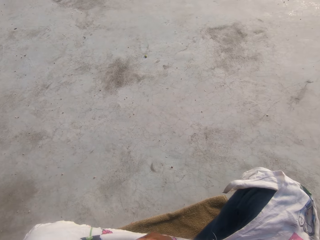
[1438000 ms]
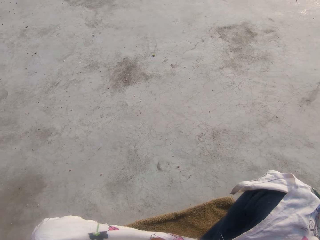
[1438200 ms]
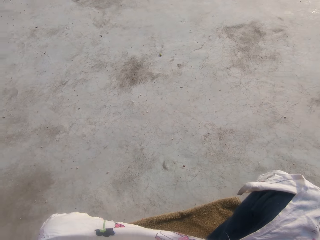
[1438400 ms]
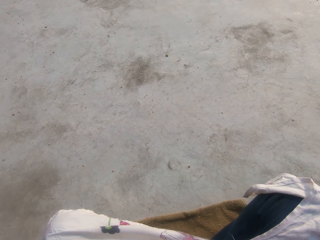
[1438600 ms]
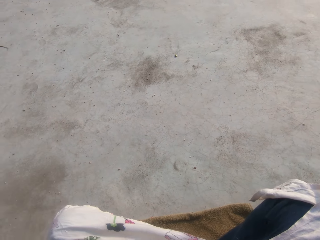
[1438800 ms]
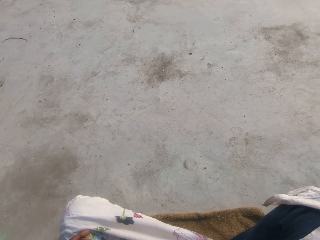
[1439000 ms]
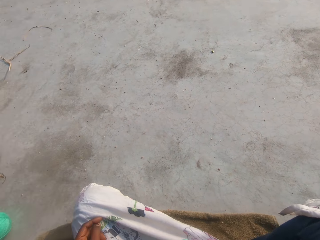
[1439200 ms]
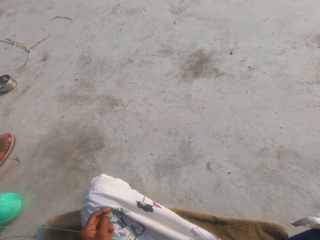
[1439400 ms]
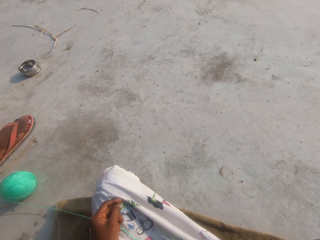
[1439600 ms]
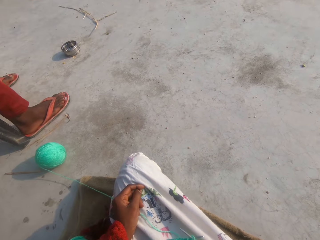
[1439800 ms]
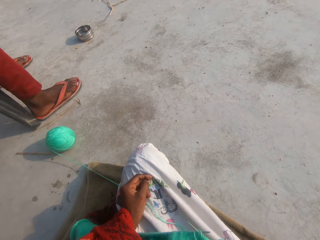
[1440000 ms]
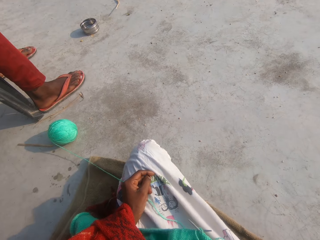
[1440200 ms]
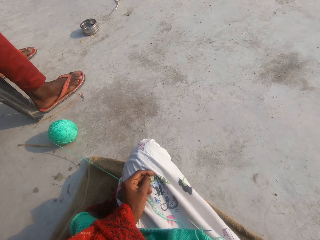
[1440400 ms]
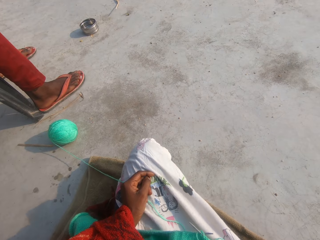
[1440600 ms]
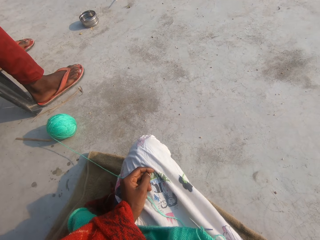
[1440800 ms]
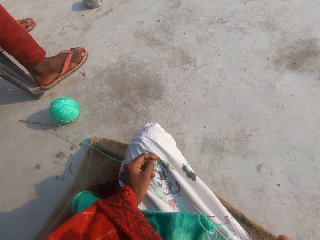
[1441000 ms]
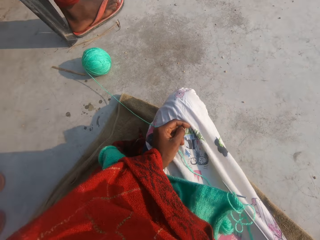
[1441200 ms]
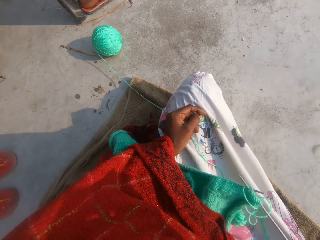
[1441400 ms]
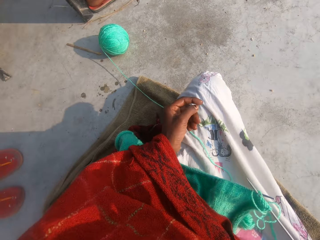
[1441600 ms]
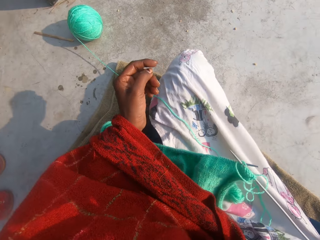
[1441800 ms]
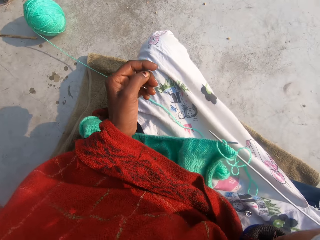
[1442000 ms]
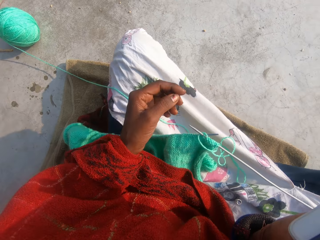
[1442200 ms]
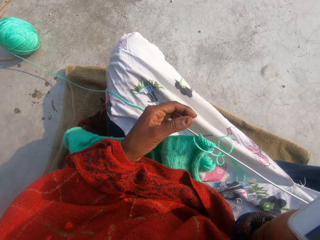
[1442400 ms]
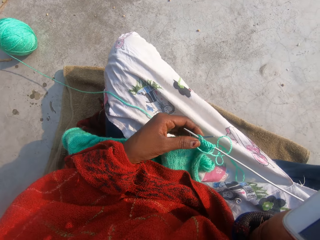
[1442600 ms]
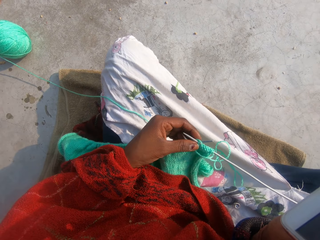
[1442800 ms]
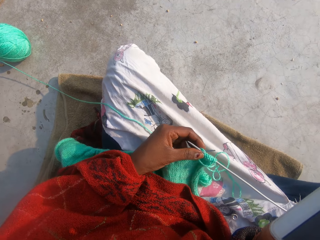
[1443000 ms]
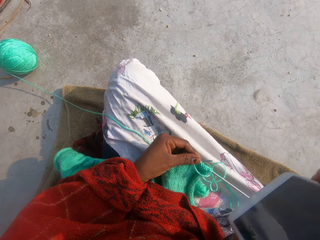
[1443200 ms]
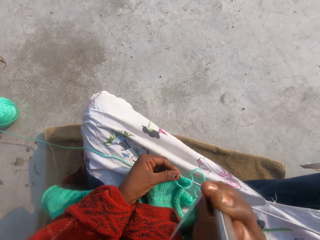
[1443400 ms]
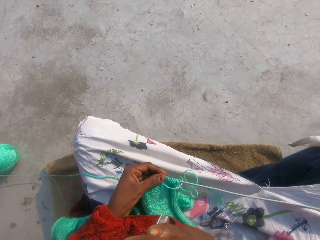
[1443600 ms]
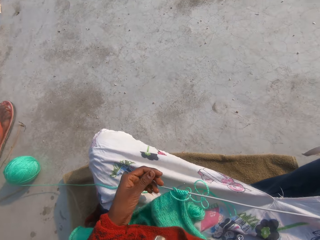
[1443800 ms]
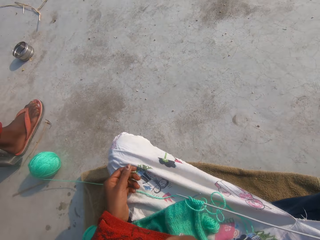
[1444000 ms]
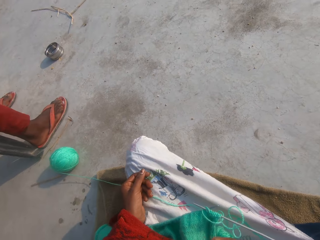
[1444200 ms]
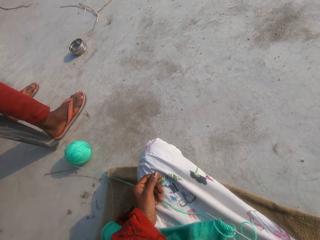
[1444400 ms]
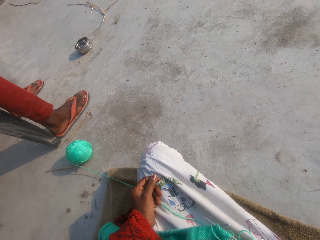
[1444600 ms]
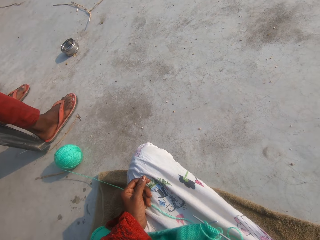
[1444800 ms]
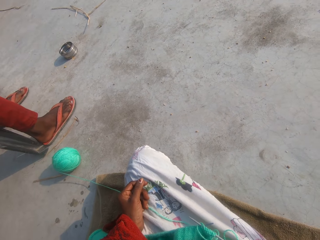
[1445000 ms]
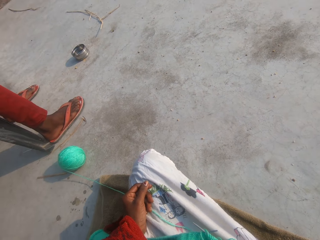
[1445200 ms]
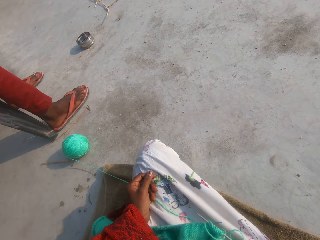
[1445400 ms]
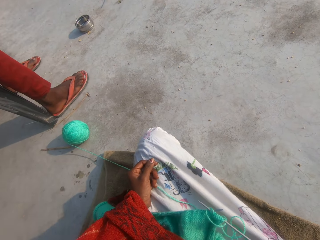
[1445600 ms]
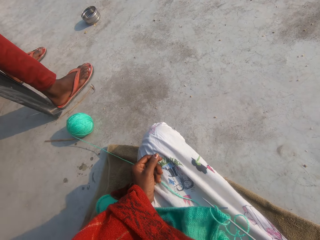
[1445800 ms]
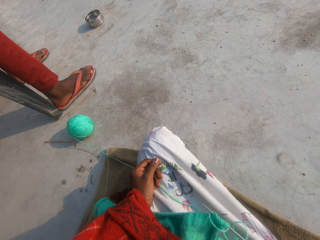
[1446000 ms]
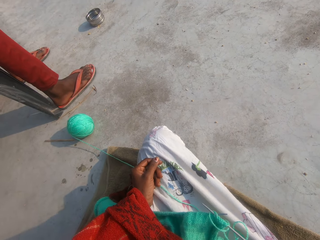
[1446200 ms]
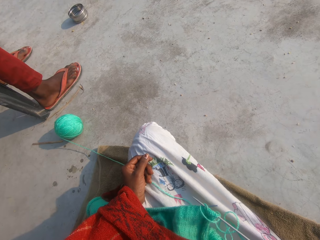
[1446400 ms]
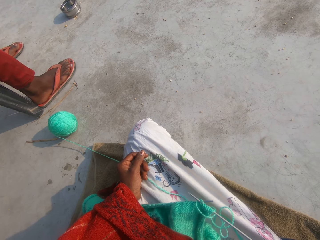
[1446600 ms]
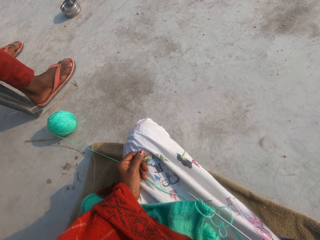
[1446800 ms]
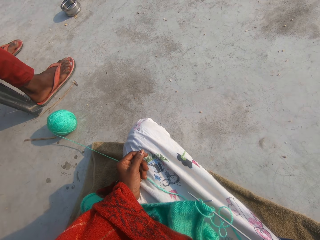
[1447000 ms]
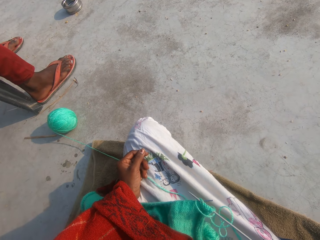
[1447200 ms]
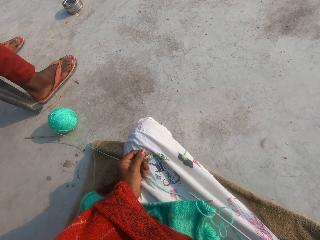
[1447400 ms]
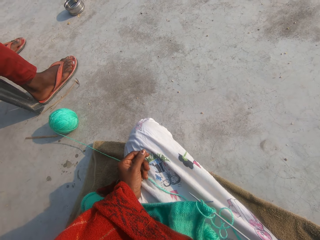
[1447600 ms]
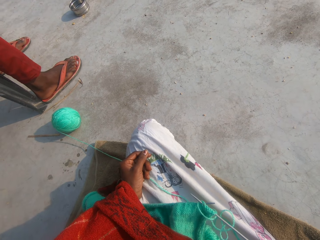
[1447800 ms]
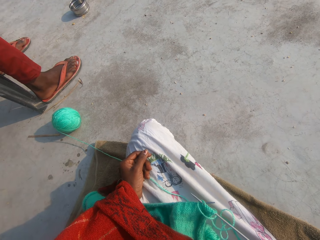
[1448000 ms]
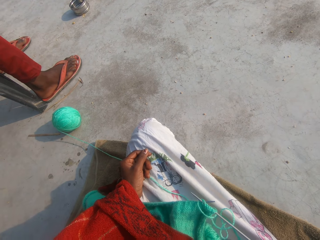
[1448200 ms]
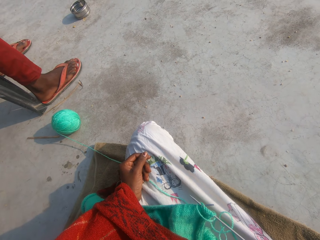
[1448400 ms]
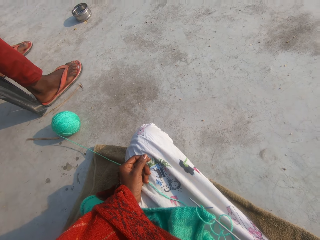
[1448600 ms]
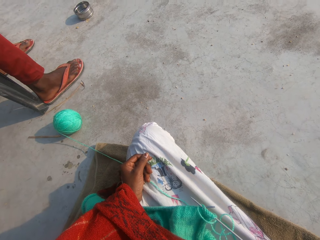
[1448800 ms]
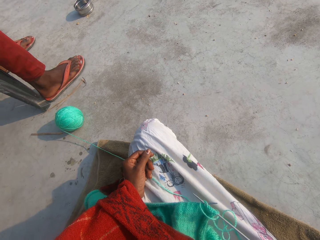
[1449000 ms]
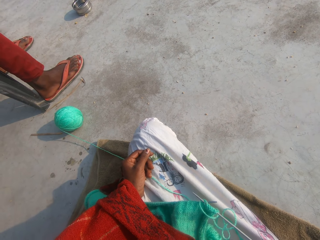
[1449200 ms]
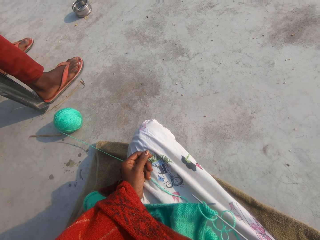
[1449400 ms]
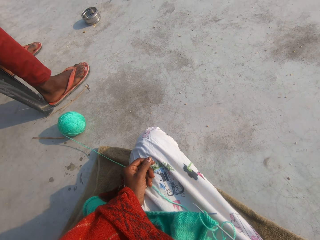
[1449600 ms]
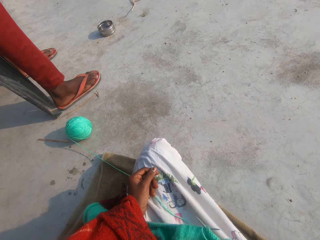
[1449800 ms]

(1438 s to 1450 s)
The camera wearer moves a hand on a lap. They look around a verandah.

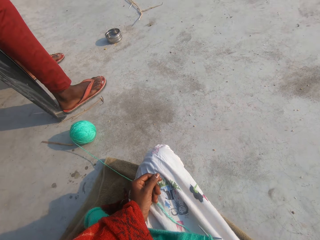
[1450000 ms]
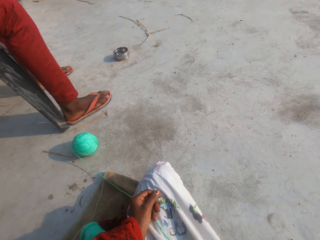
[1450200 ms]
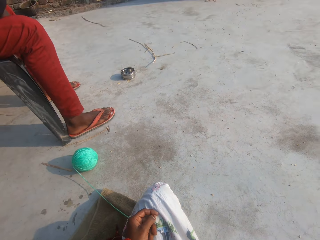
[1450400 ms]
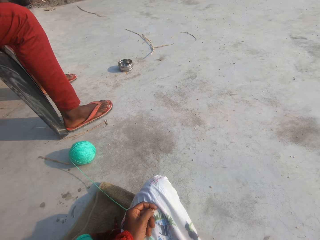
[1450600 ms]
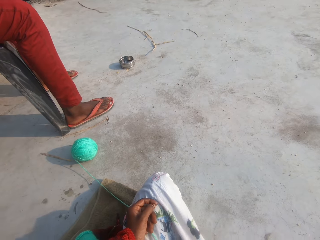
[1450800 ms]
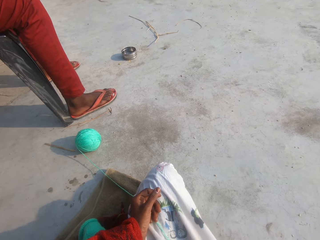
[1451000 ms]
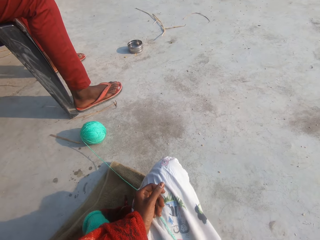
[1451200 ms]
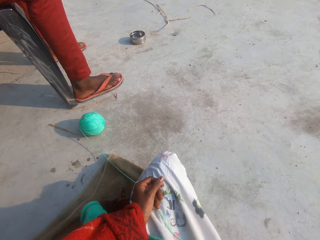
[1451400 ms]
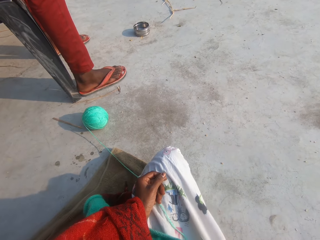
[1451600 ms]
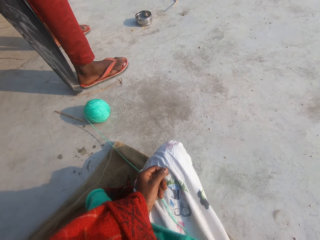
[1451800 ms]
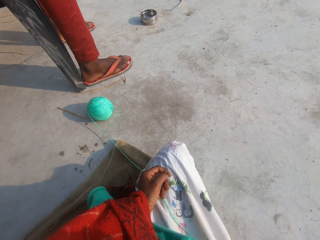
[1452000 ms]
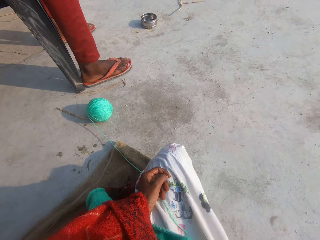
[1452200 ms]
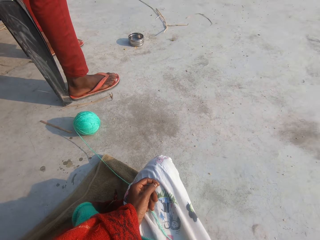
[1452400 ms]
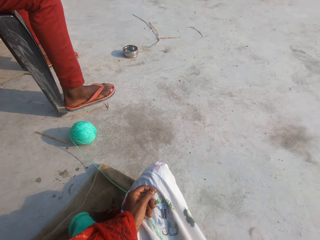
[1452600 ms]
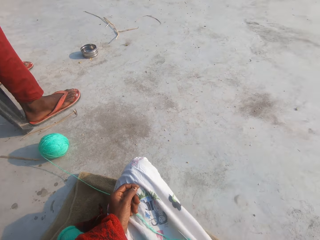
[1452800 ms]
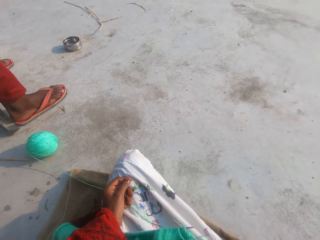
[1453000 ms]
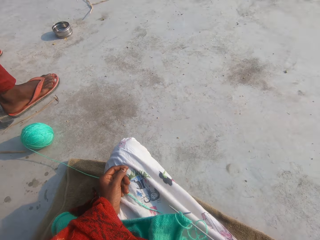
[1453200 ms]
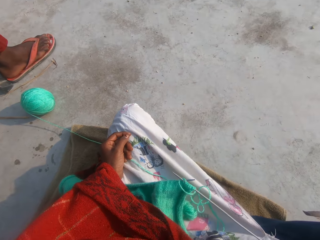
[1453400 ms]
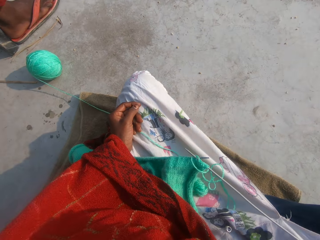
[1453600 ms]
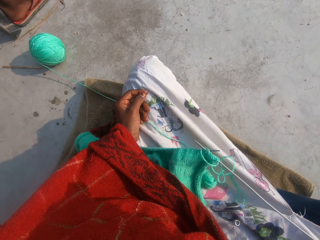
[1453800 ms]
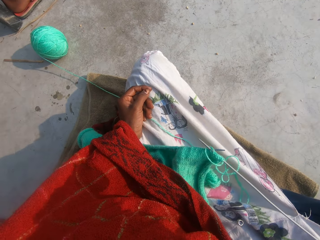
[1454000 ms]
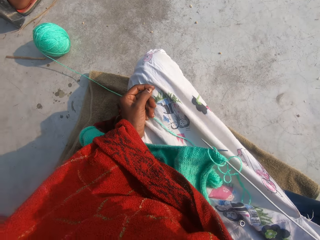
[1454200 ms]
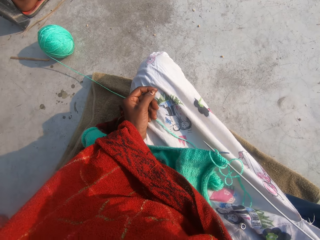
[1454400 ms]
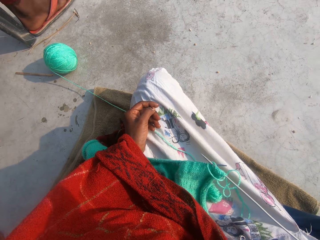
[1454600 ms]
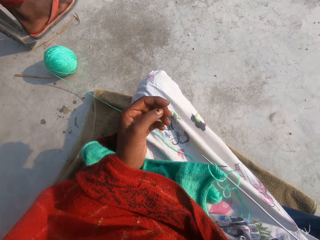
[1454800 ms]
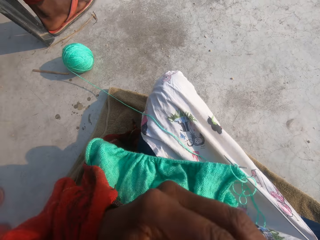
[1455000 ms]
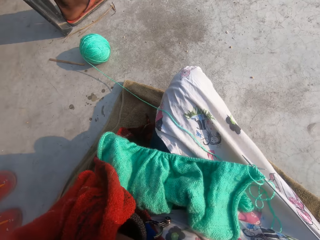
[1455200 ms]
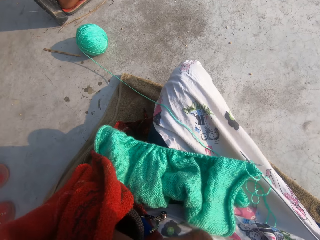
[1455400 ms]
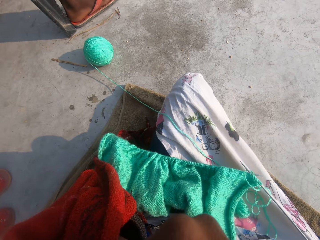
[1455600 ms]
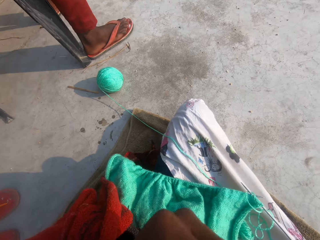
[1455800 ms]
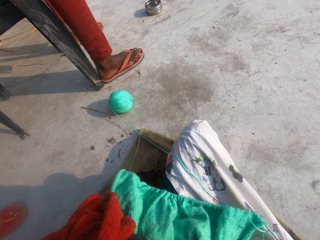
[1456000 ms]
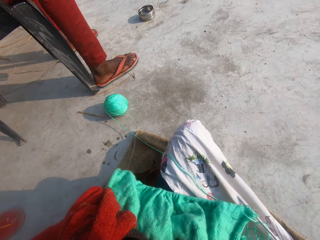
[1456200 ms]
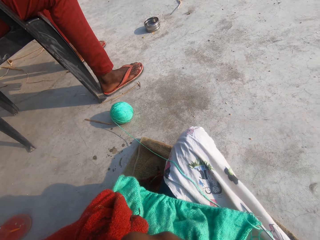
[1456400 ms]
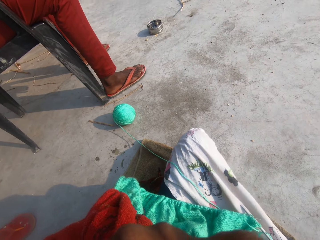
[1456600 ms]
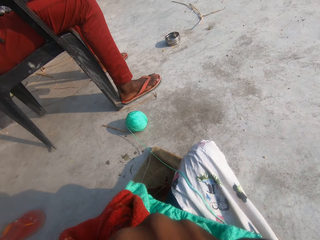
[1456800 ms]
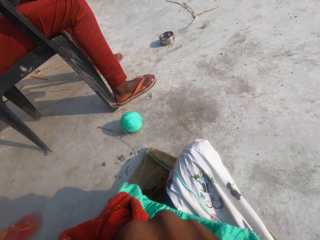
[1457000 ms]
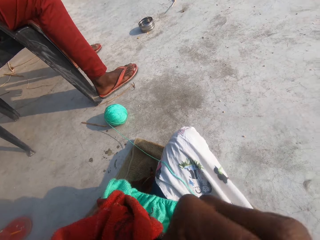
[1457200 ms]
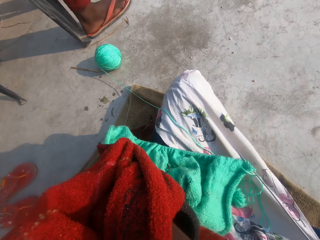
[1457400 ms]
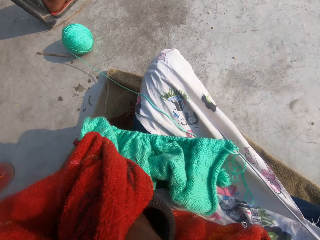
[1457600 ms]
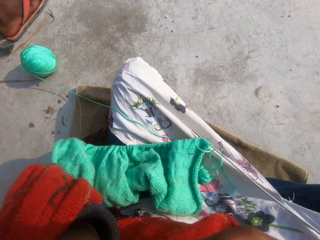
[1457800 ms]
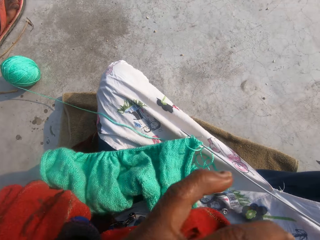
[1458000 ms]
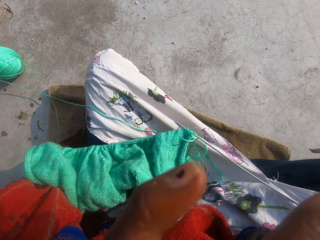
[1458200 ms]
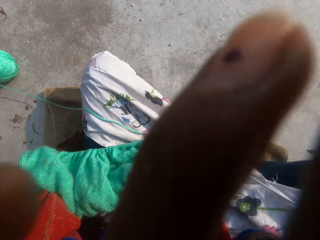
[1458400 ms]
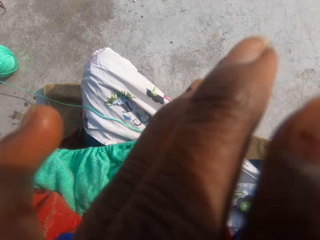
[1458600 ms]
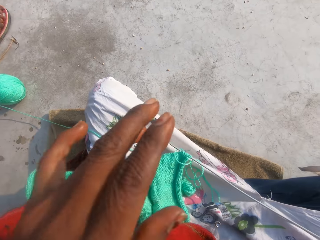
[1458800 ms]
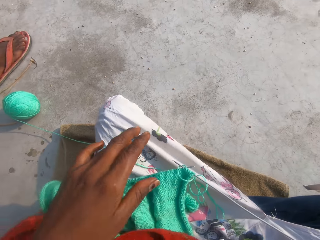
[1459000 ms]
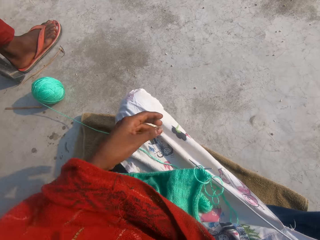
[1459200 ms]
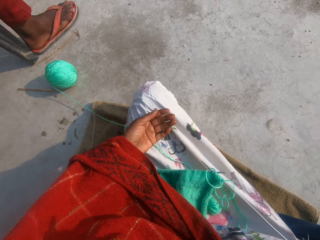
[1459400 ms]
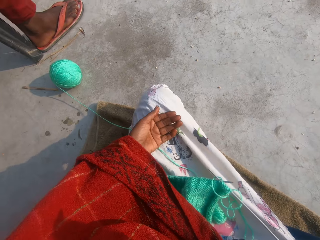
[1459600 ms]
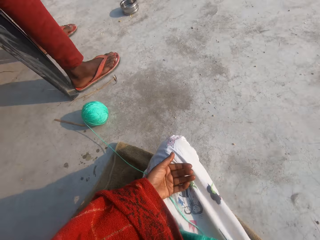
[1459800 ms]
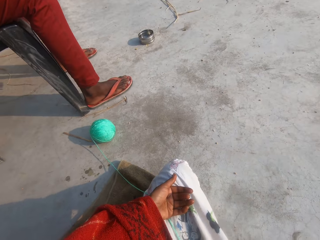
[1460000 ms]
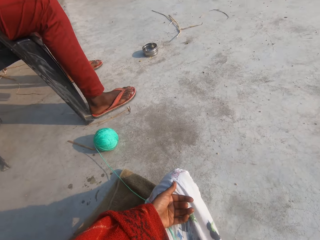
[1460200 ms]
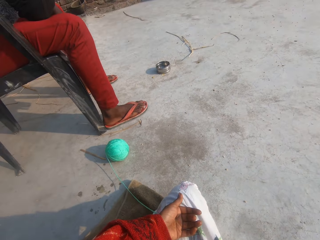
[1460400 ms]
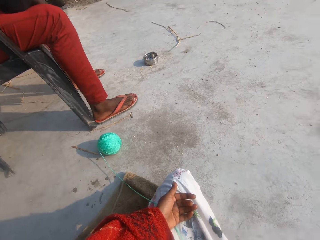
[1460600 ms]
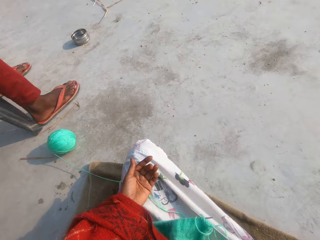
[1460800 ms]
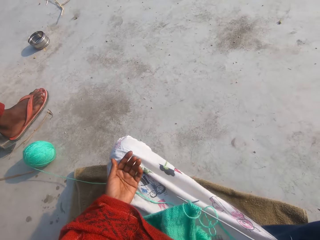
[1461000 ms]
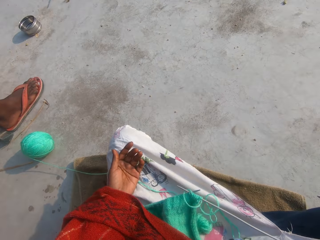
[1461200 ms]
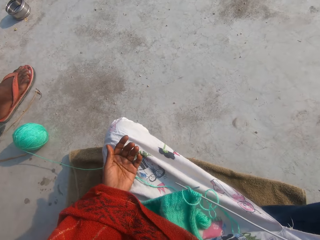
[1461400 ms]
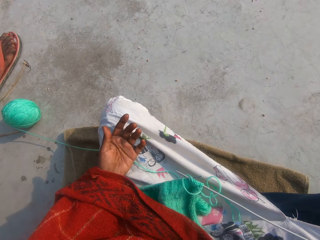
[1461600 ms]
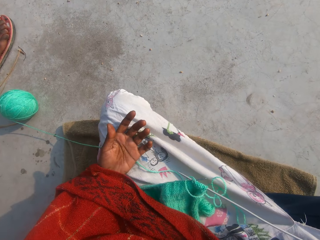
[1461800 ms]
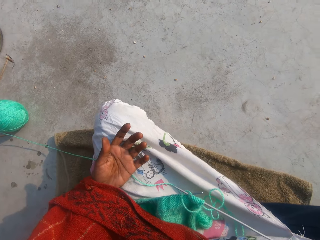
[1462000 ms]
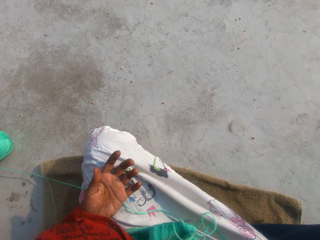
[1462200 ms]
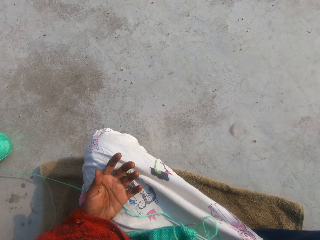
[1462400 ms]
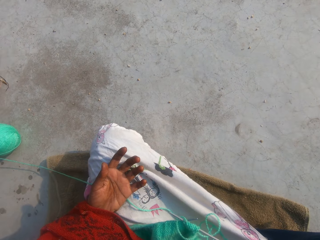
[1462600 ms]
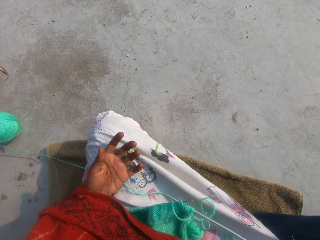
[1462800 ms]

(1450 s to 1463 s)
The camera wearer touches her face with her left hand. She lifts up a hand from a lap. She looks around a verandah. She puts down the hand on the lap. She looks around the verandah.
